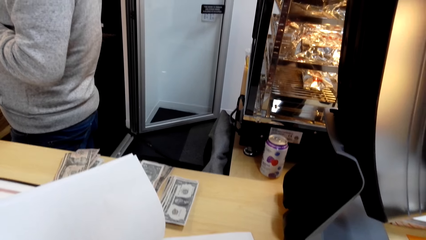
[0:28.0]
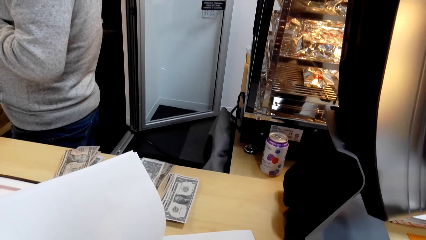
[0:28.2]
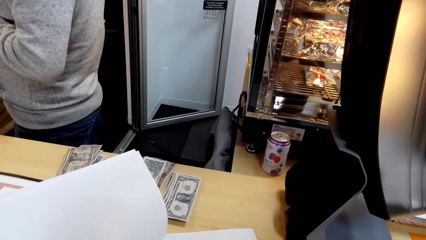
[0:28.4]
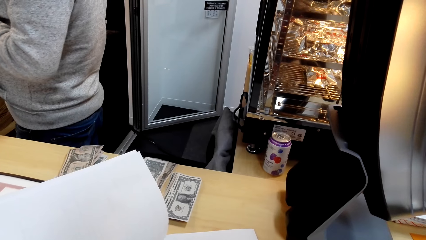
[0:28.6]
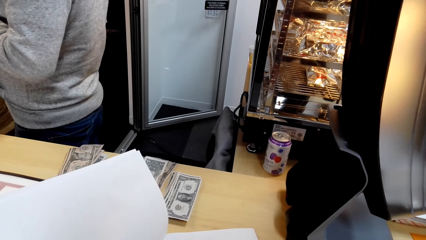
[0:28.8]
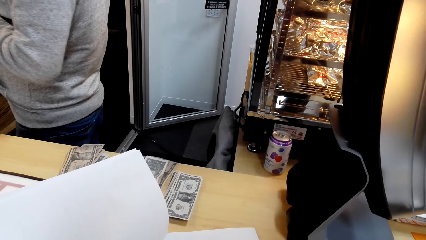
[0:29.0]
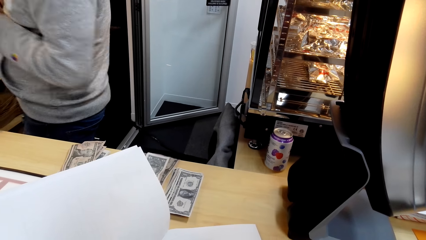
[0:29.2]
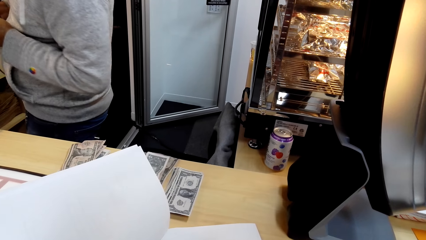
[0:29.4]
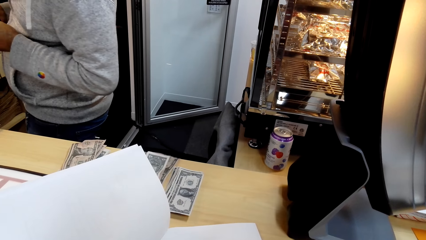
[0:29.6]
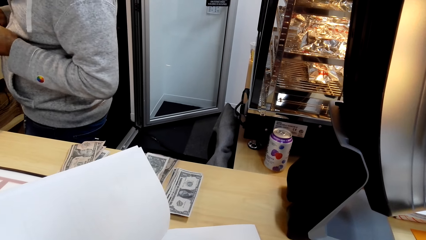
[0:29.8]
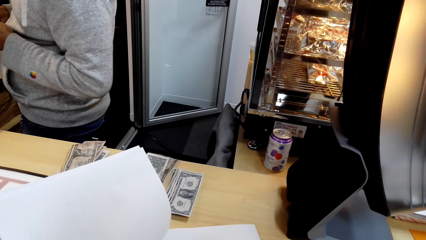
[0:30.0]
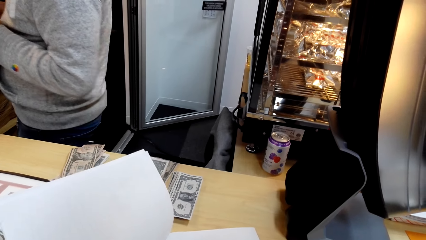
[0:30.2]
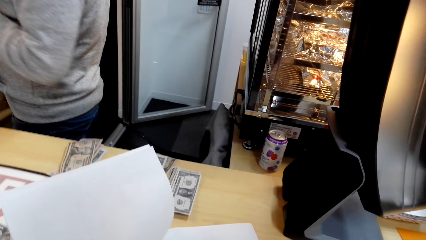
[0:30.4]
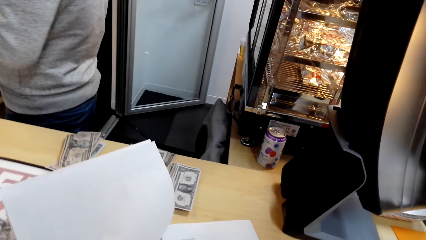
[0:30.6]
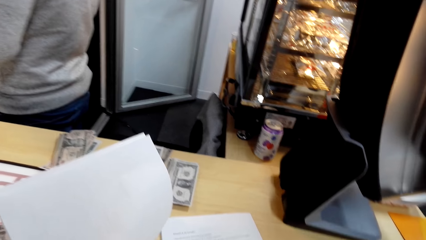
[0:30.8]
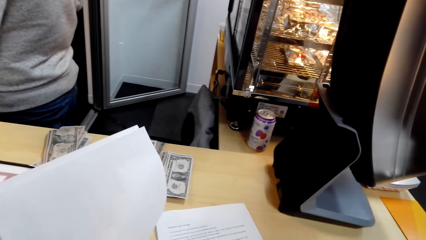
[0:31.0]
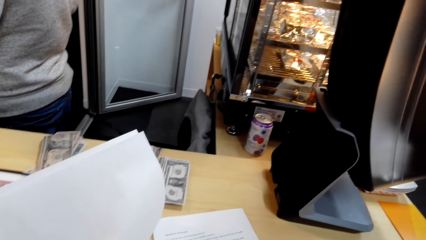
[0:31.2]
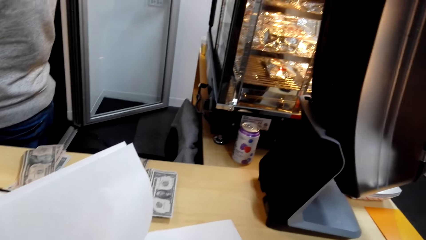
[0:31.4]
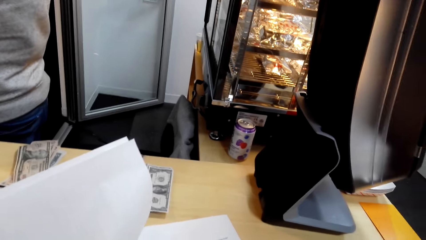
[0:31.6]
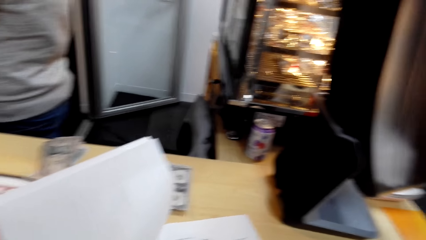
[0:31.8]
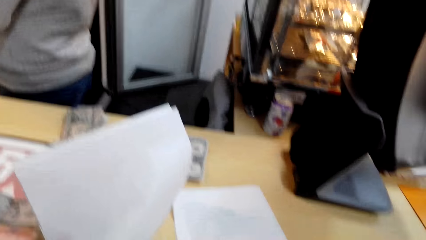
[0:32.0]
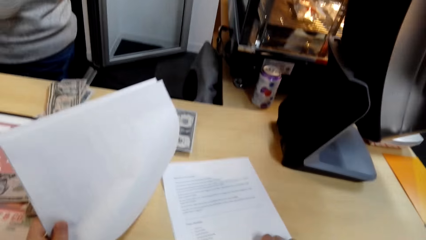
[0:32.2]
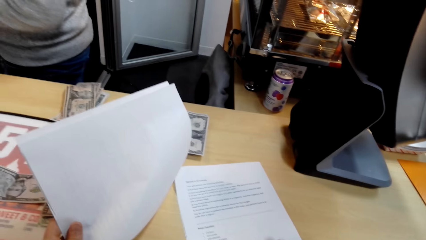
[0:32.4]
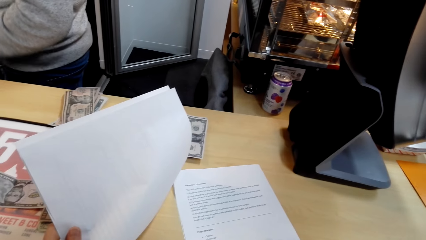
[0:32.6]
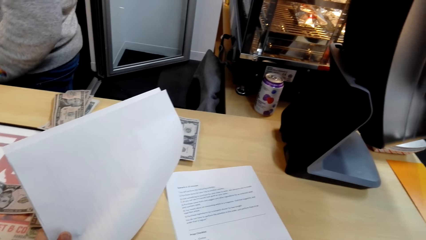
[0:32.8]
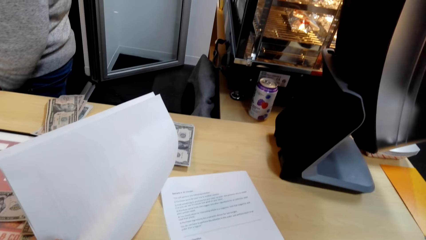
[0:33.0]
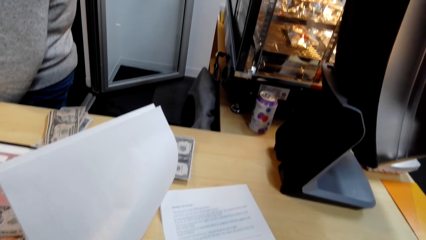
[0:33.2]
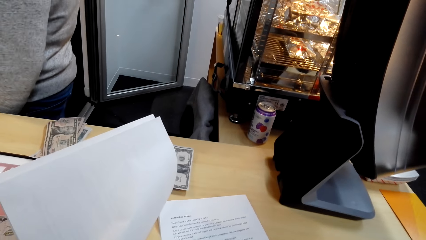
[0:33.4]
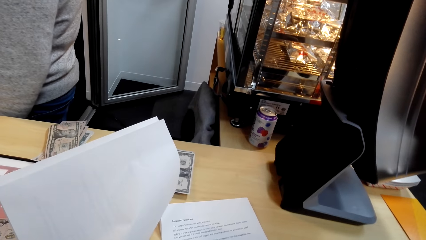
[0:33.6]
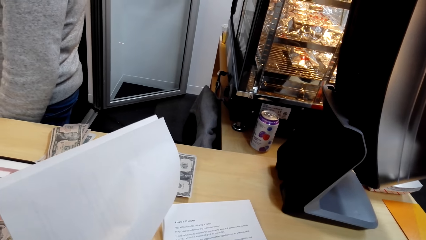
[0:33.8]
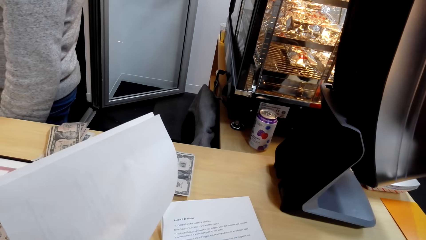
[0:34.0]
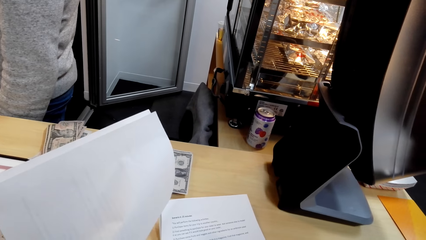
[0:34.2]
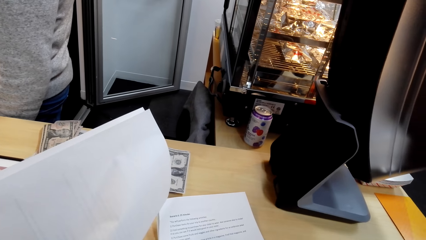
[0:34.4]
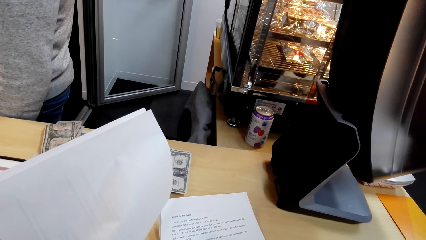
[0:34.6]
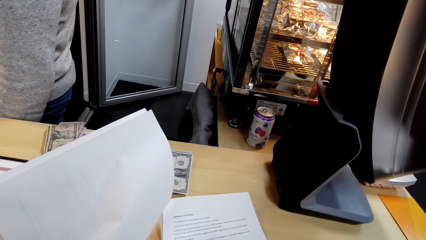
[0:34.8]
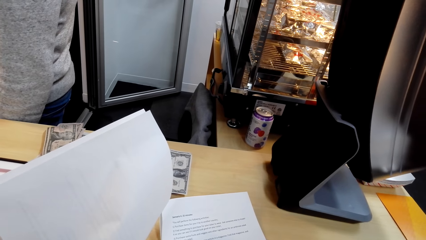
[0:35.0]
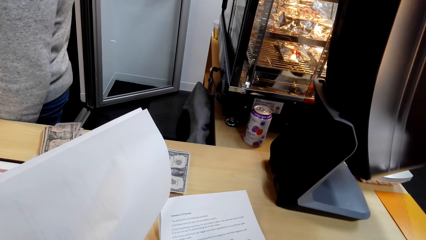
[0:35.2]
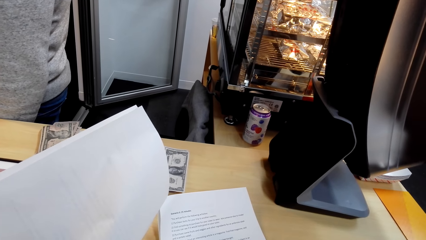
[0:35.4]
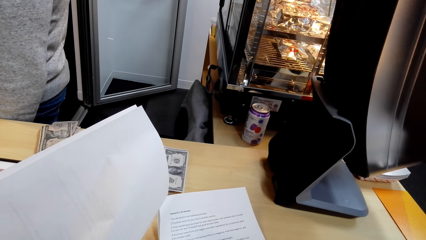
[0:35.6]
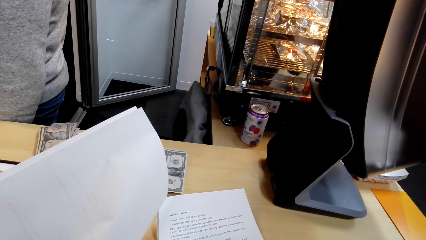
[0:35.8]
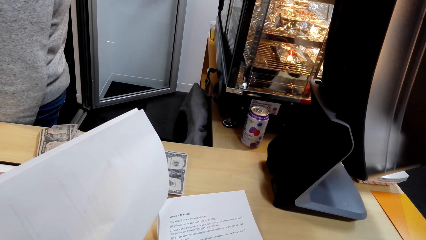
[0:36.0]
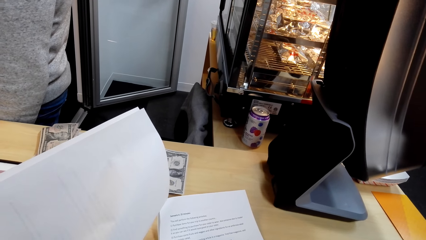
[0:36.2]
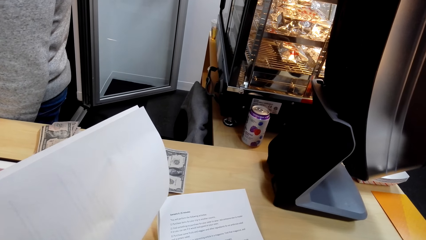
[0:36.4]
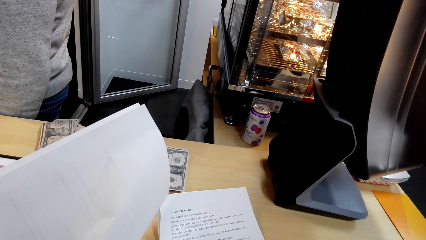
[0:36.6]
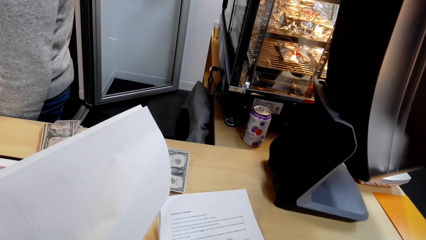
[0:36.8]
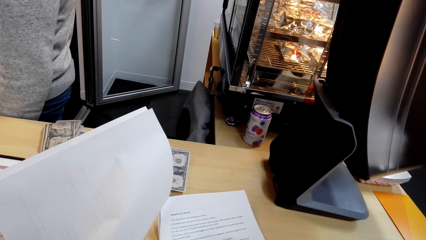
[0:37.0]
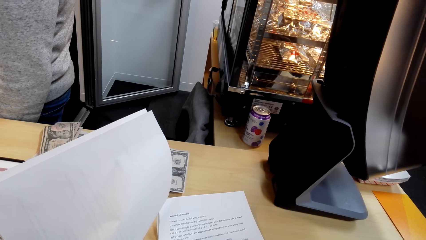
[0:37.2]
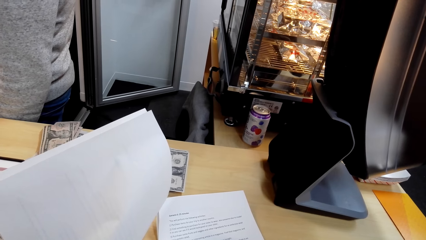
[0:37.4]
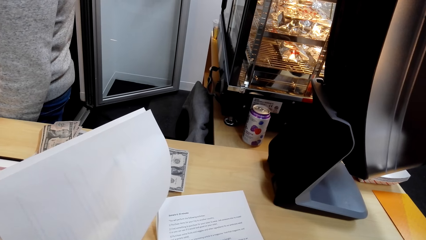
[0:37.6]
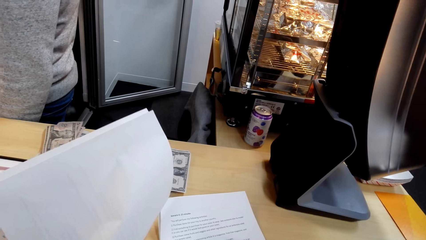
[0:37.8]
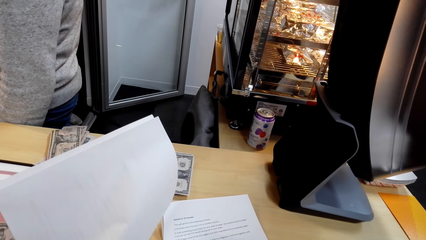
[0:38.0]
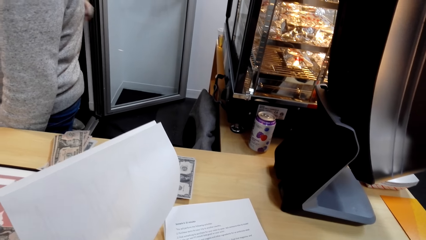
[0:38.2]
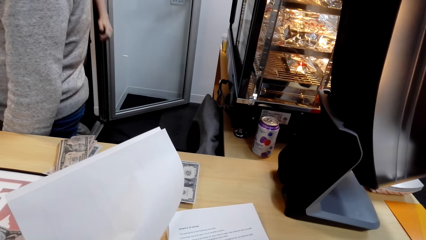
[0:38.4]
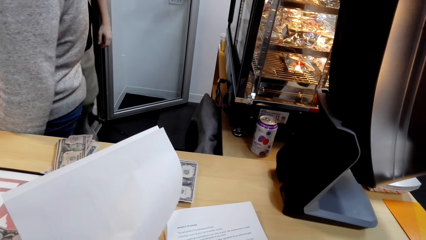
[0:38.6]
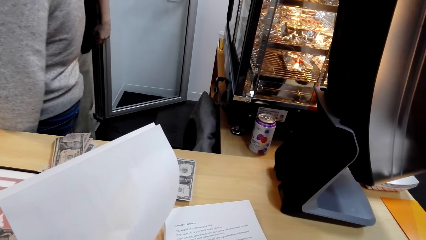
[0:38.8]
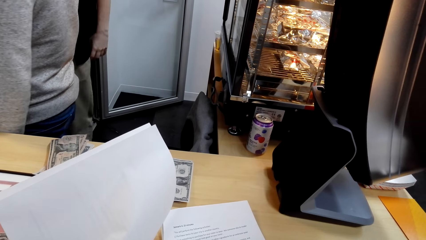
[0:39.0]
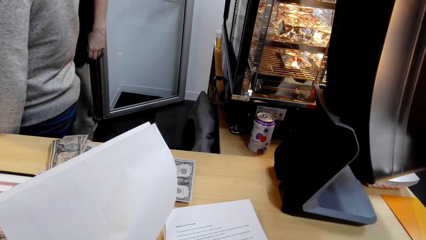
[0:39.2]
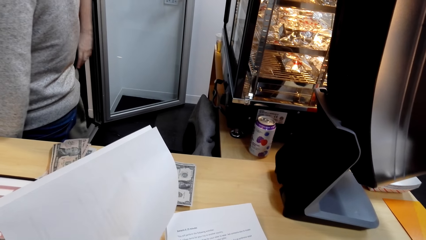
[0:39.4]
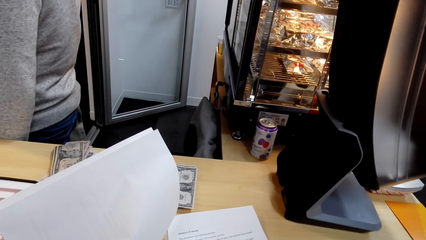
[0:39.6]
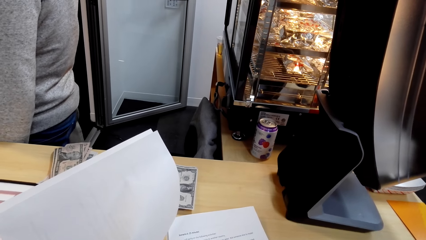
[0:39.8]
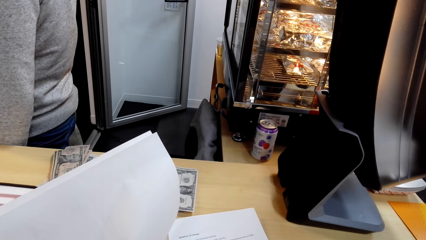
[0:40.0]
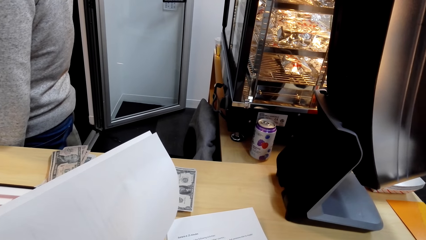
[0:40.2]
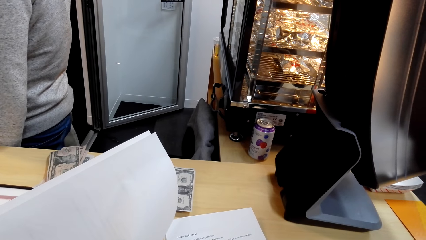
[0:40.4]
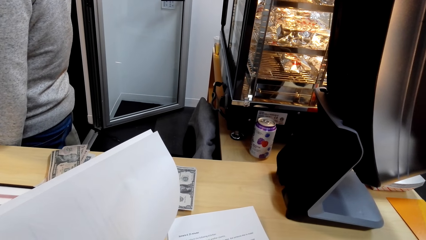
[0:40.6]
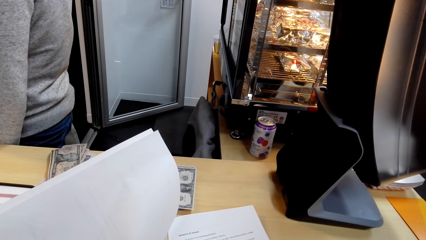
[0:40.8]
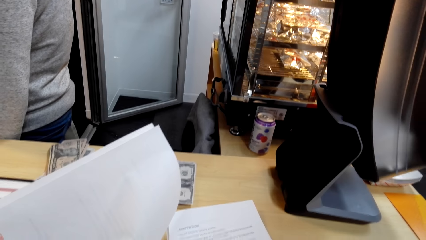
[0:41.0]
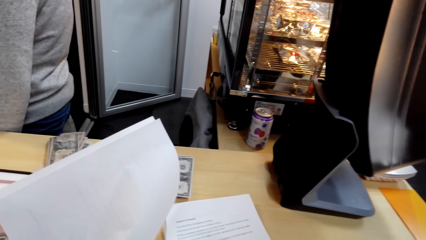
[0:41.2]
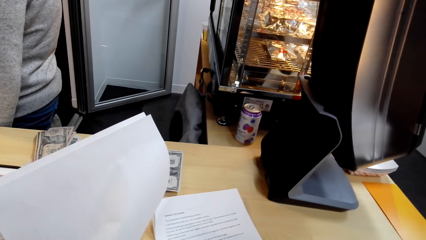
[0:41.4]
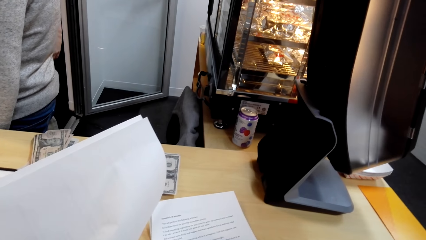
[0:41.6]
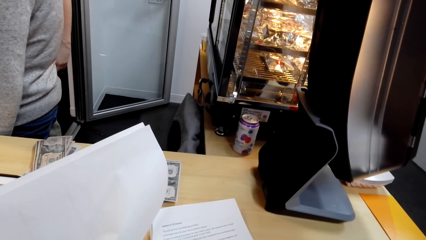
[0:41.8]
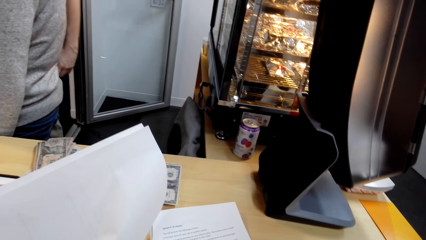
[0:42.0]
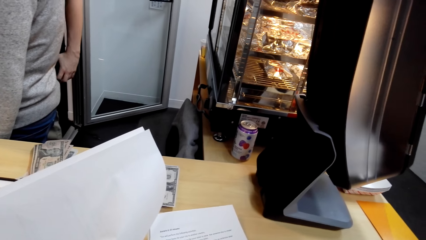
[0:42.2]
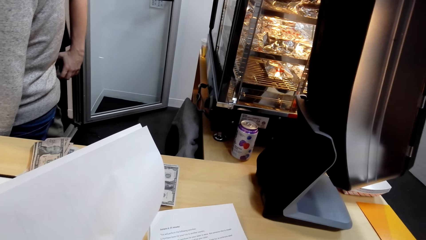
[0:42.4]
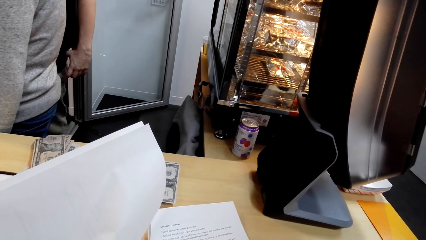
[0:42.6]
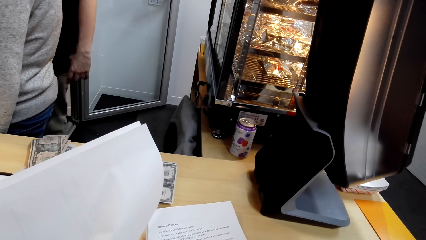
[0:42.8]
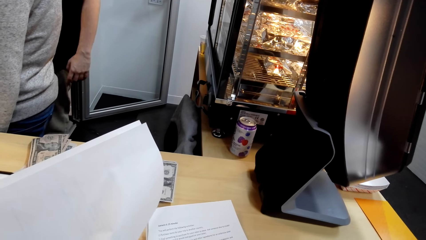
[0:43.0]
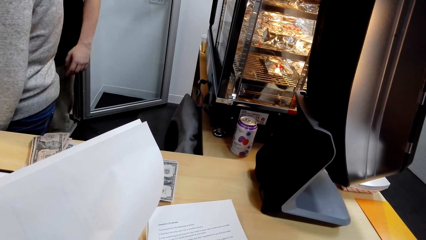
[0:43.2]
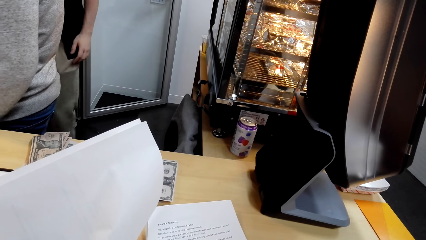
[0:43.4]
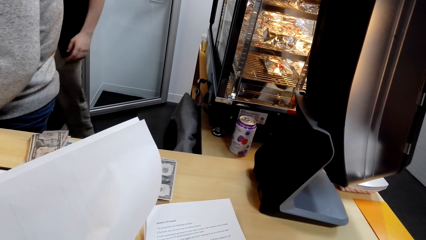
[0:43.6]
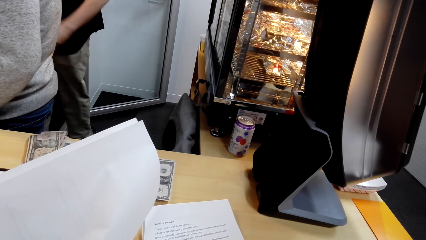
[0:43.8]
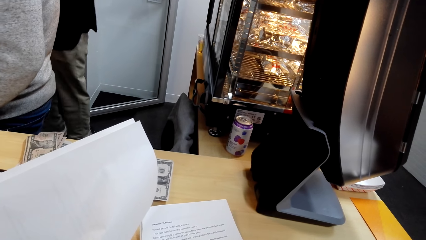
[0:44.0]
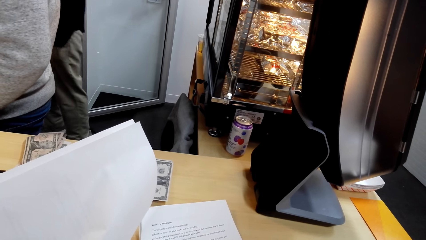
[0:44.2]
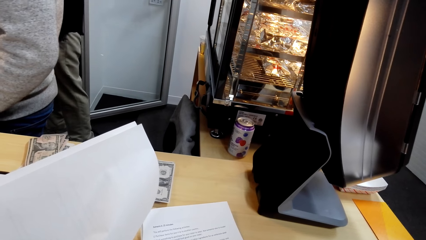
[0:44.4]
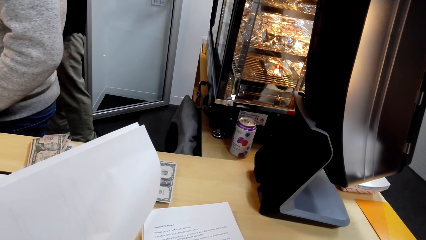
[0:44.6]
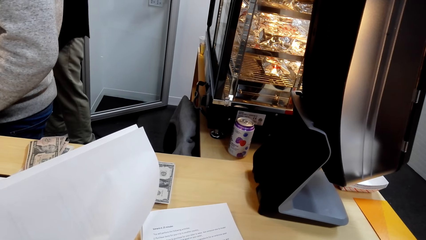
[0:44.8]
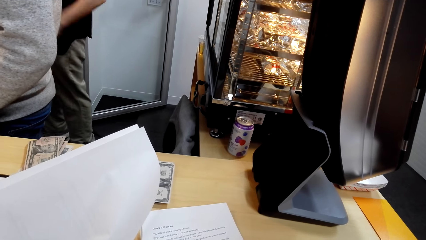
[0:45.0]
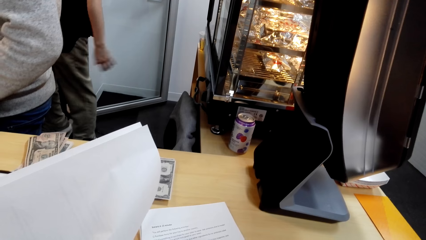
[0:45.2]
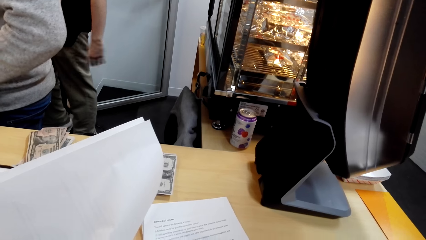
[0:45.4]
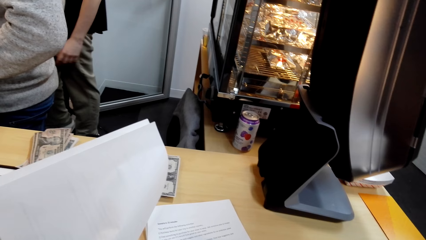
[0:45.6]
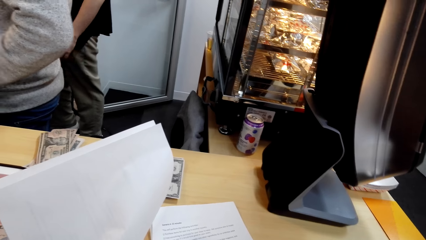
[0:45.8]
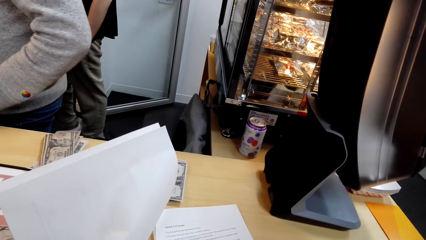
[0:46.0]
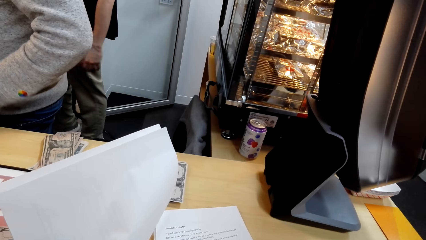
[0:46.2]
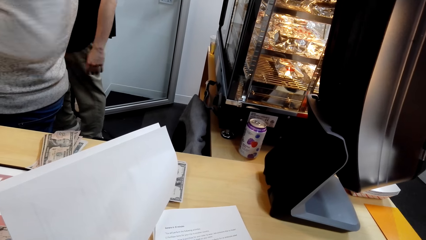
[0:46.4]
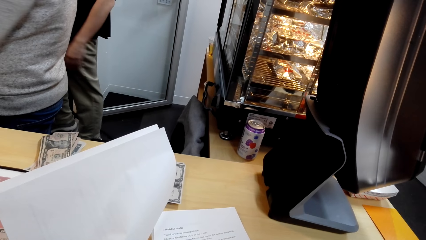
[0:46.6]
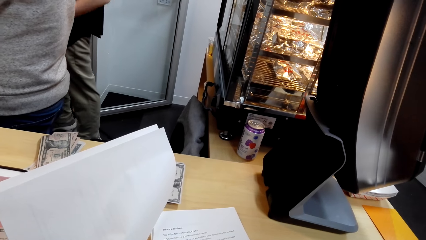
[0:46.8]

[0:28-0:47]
The camera wearer reads a page on the paper script.
